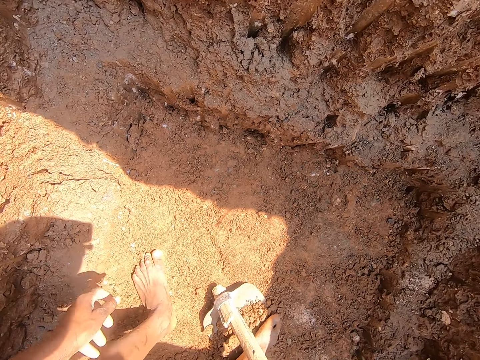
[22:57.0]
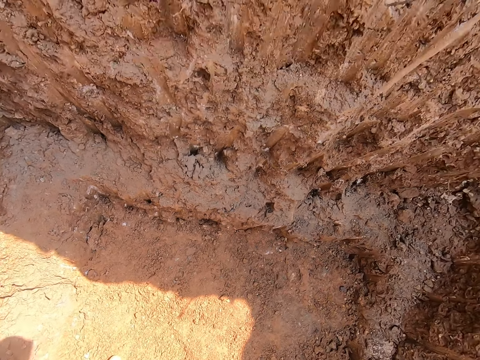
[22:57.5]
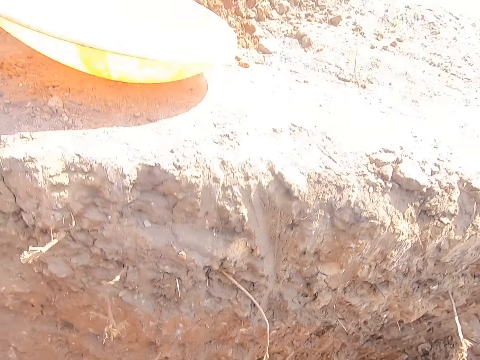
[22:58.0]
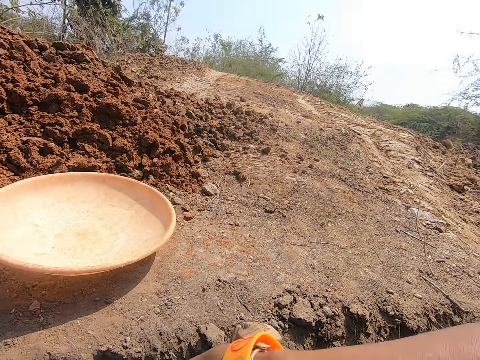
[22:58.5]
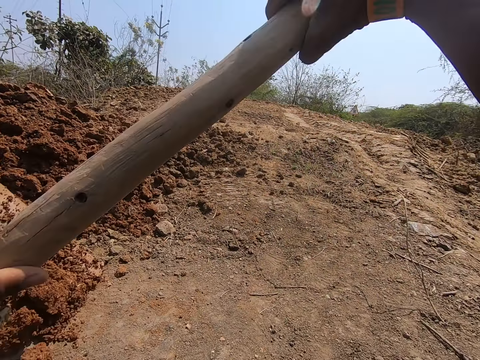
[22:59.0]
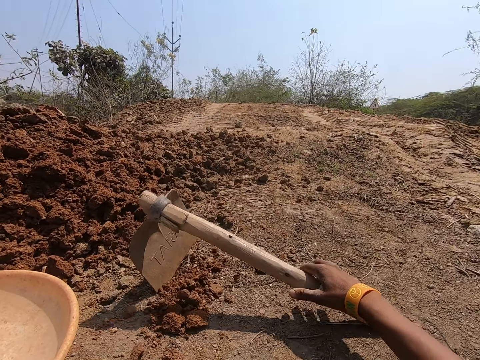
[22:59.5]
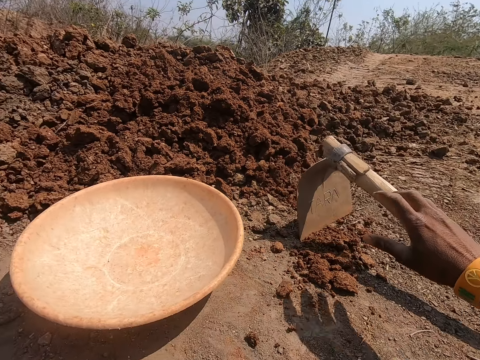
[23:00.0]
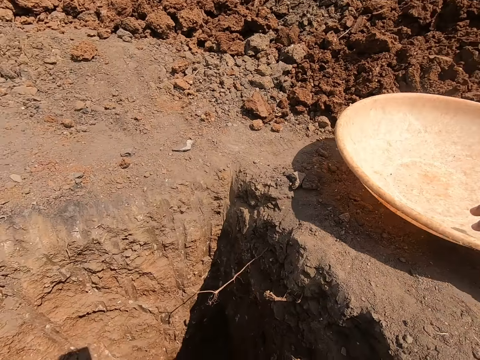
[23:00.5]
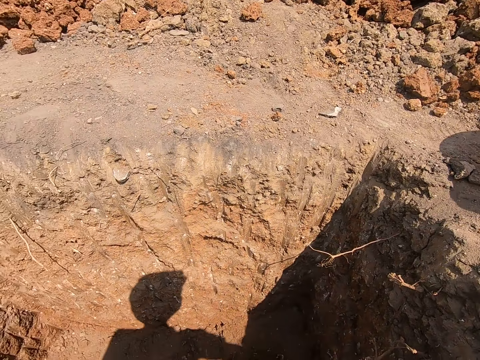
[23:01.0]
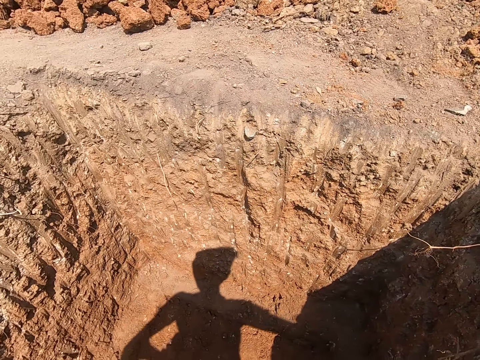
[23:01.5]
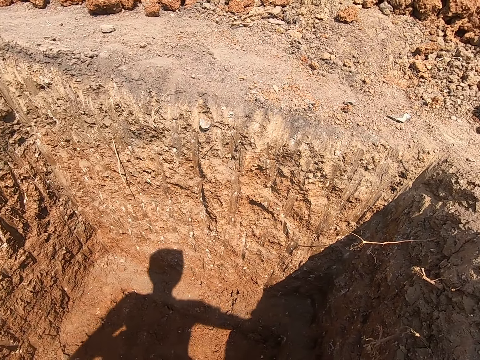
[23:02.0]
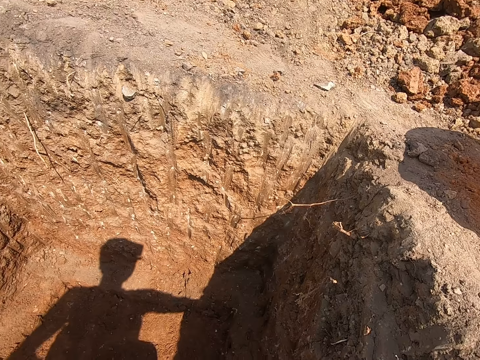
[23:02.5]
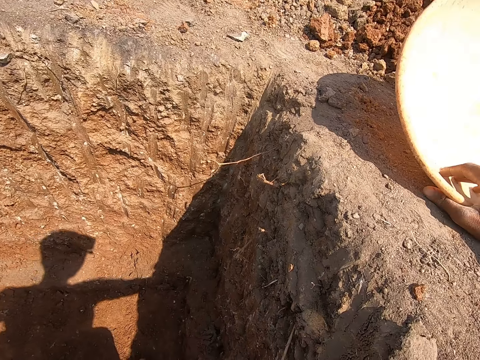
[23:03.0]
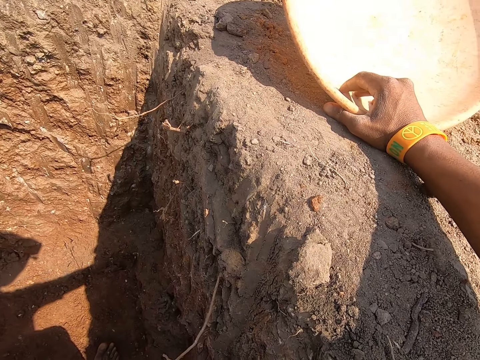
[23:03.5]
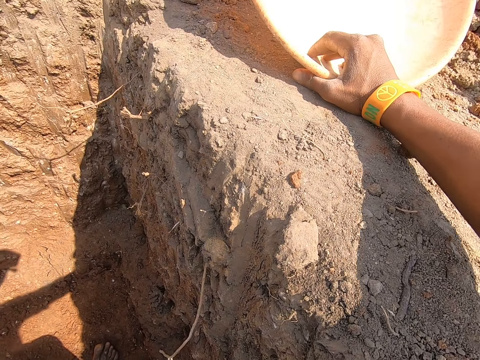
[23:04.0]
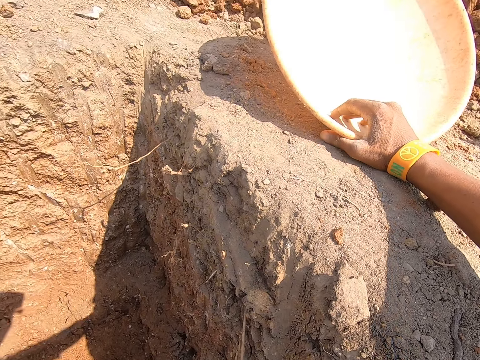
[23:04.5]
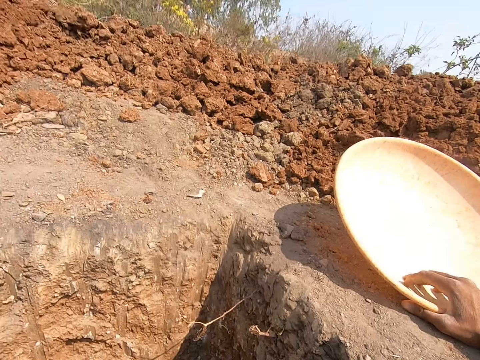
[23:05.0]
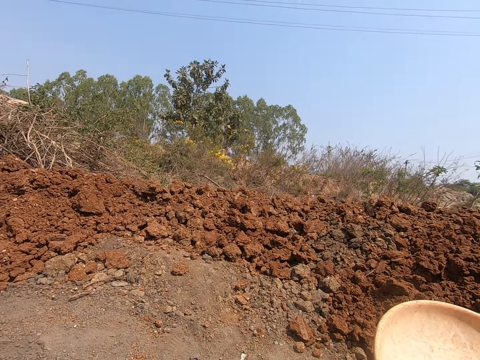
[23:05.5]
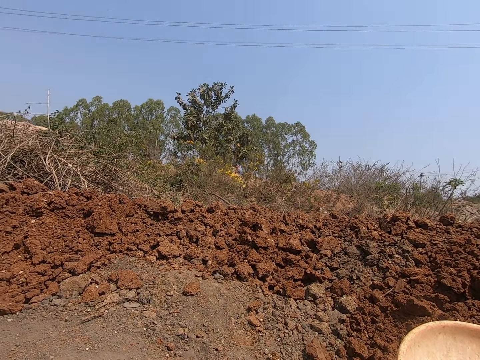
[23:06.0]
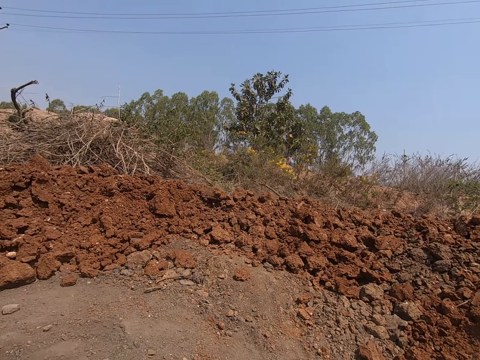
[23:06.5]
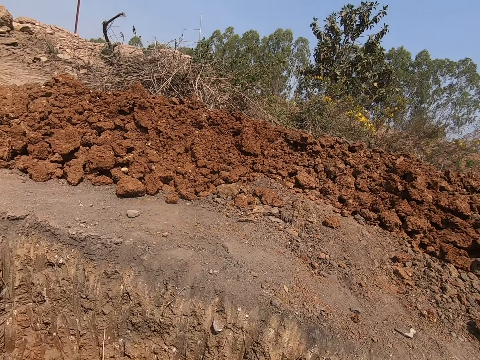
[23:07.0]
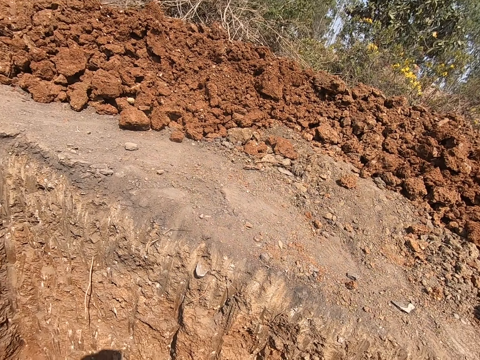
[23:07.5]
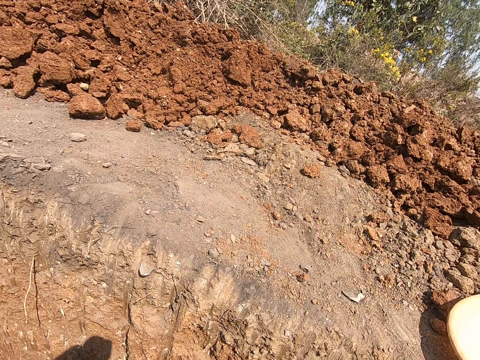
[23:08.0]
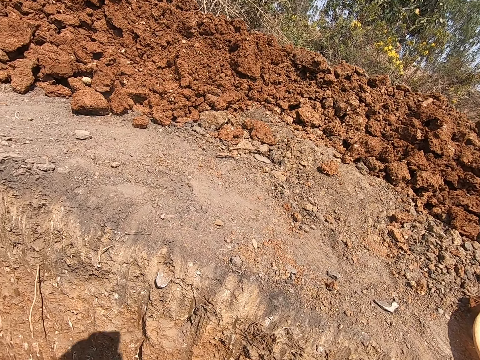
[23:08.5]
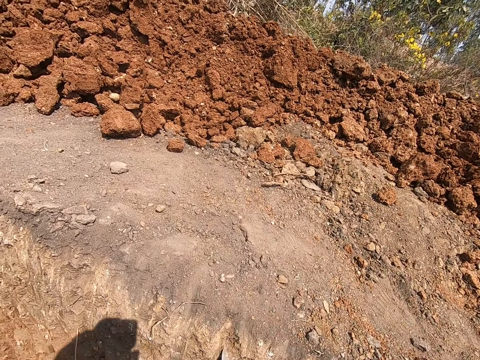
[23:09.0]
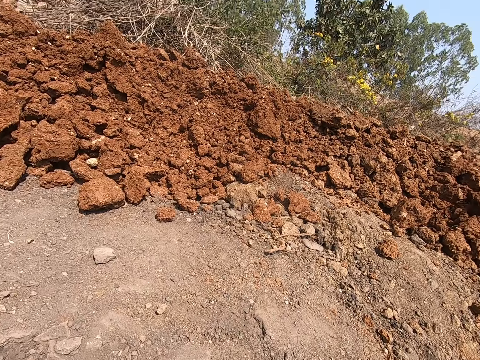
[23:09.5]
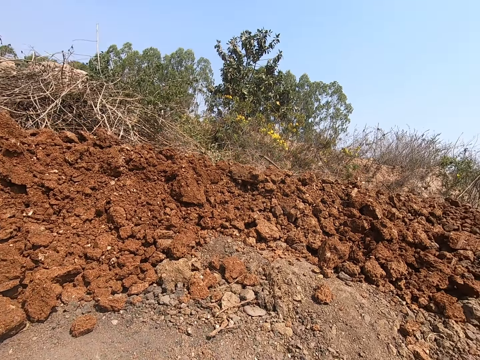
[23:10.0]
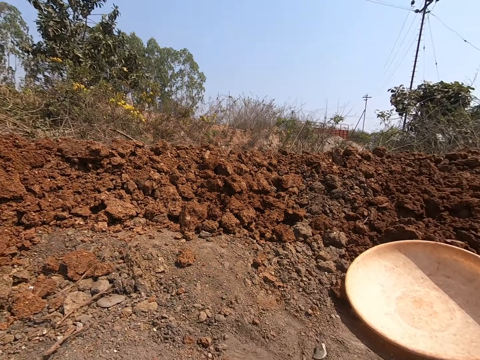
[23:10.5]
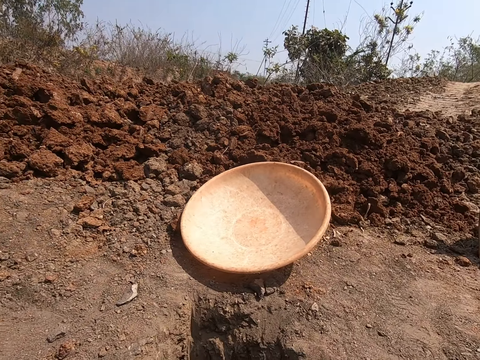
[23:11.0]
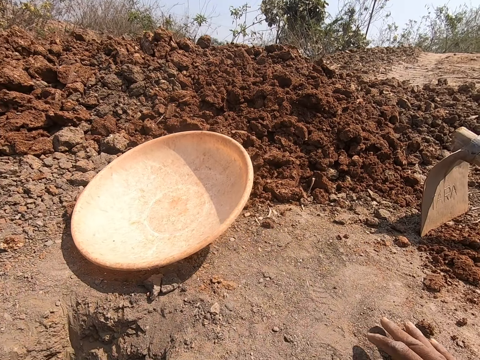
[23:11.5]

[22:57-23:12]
The camera wearer throws the sand in the hoe and the hoe on the ground with both hands. They are looking around.

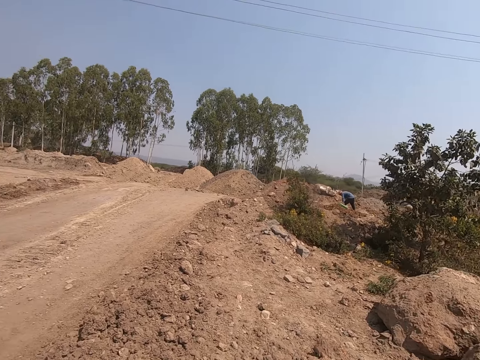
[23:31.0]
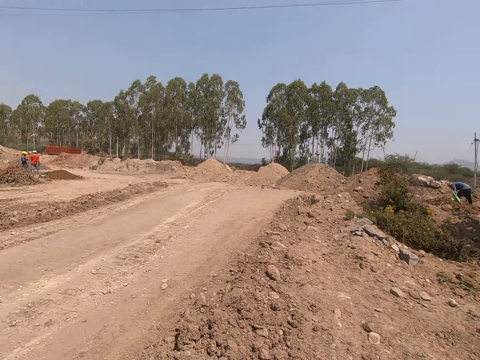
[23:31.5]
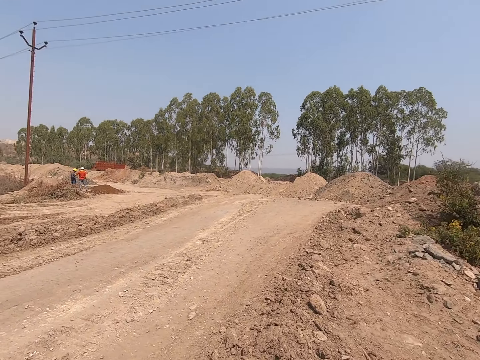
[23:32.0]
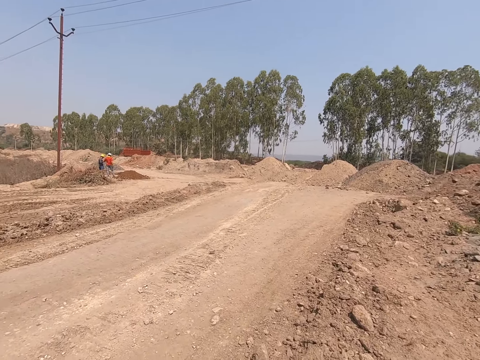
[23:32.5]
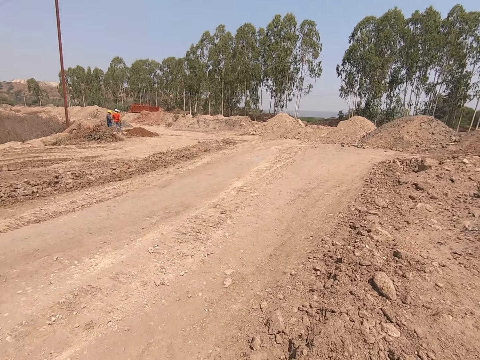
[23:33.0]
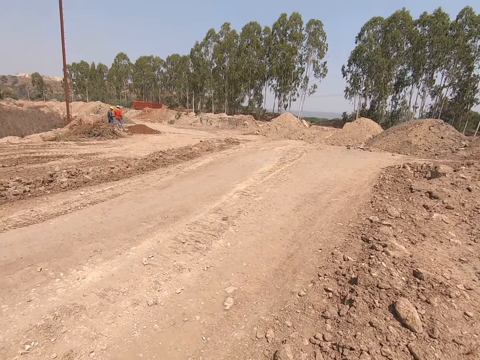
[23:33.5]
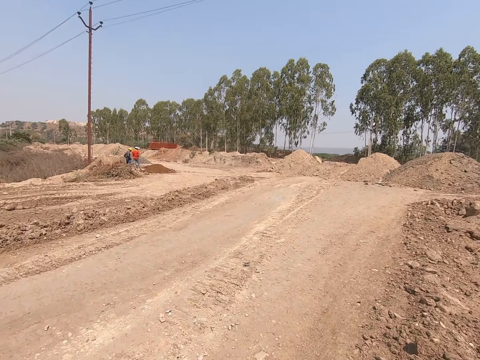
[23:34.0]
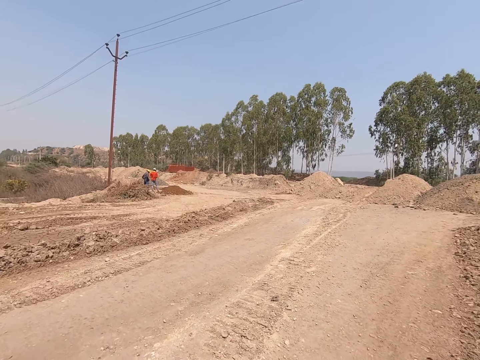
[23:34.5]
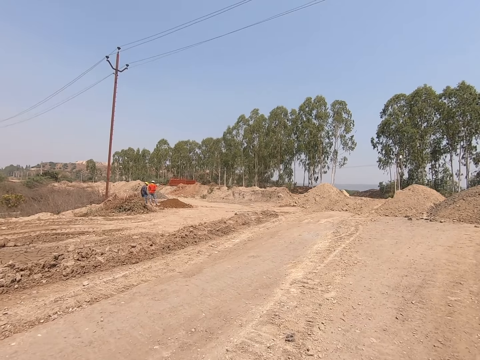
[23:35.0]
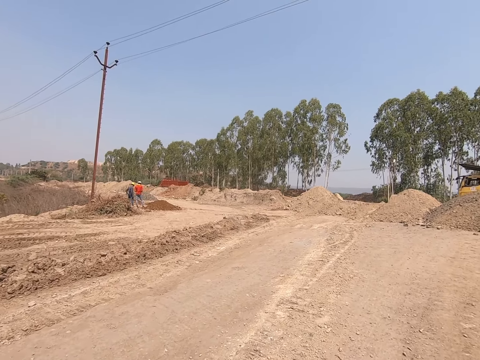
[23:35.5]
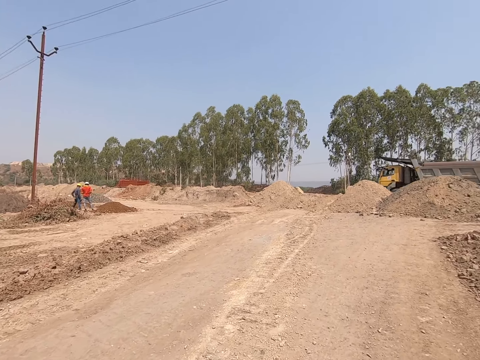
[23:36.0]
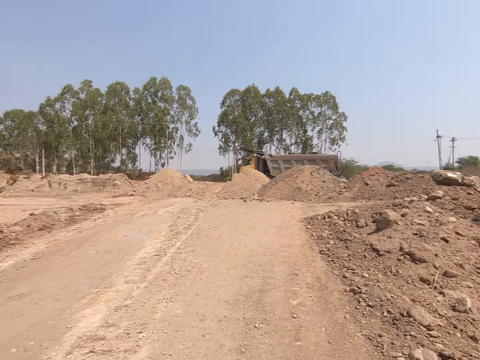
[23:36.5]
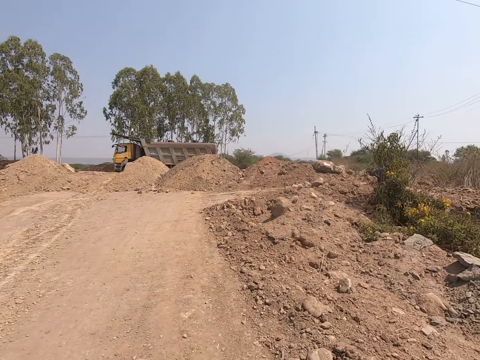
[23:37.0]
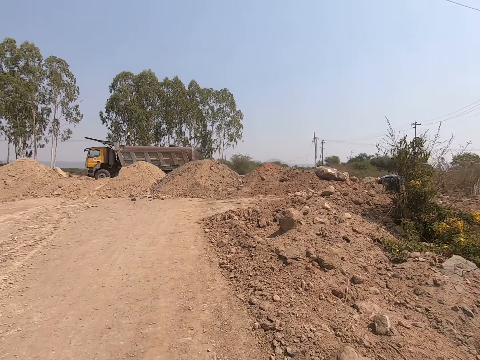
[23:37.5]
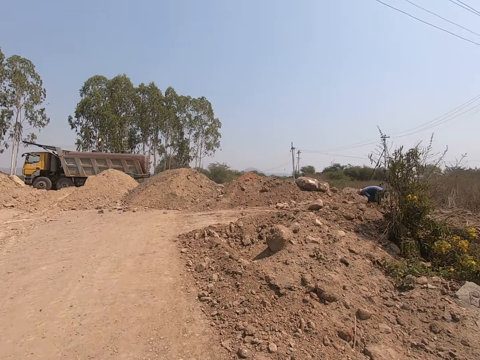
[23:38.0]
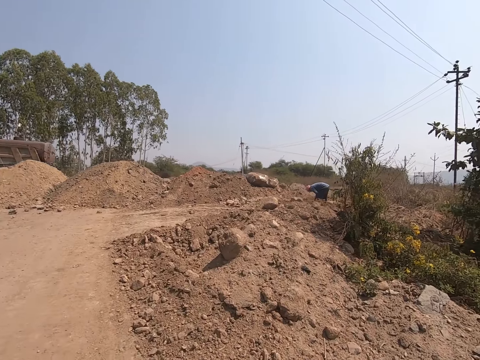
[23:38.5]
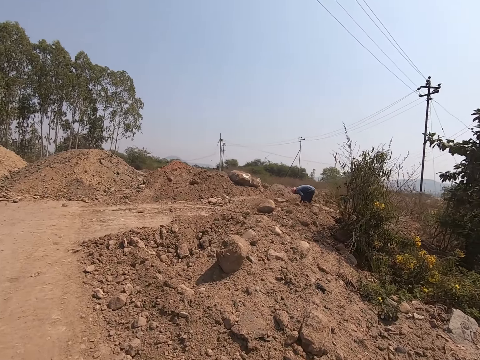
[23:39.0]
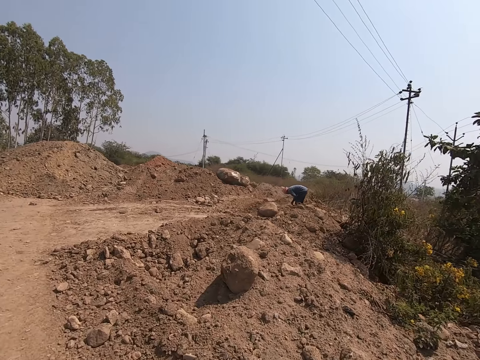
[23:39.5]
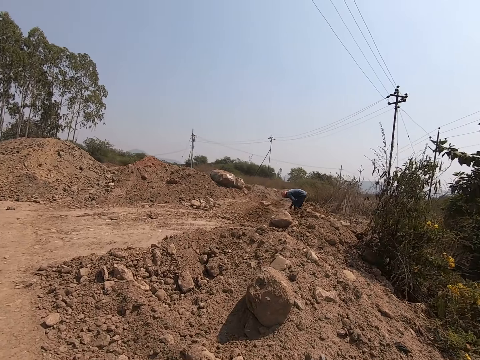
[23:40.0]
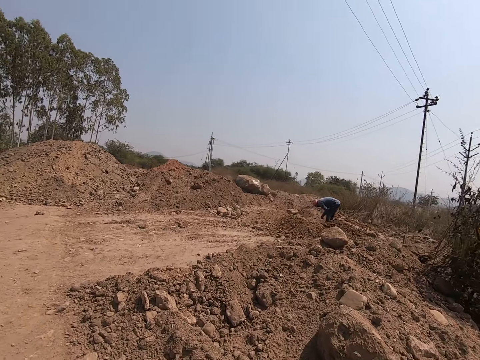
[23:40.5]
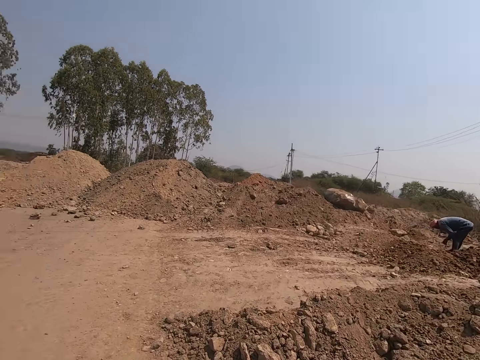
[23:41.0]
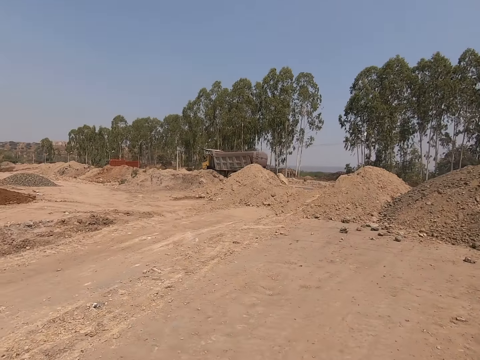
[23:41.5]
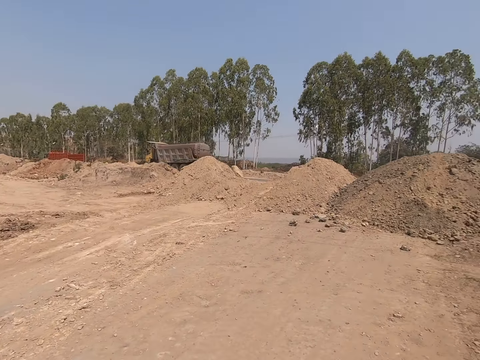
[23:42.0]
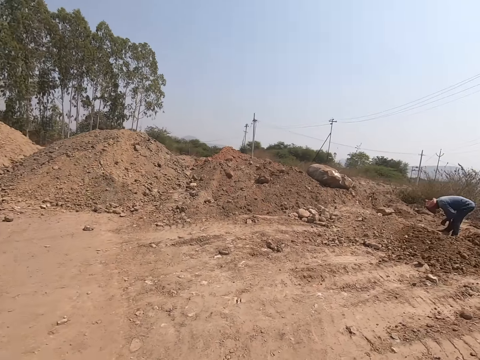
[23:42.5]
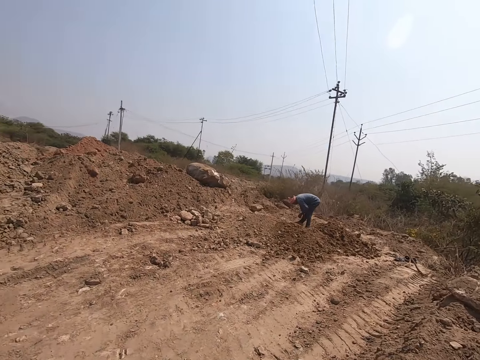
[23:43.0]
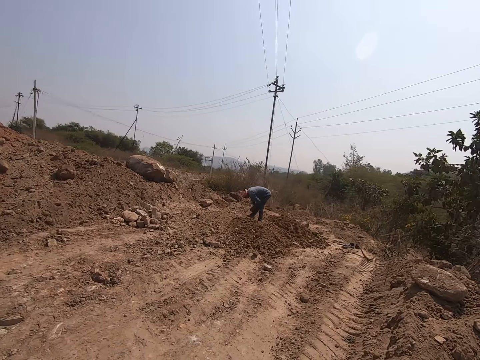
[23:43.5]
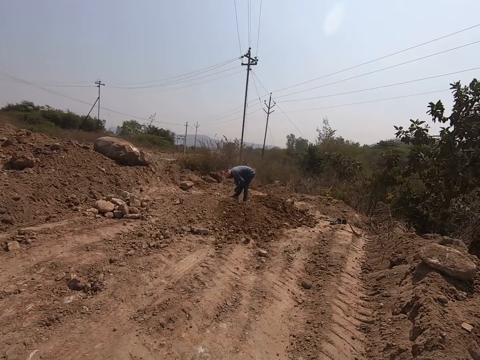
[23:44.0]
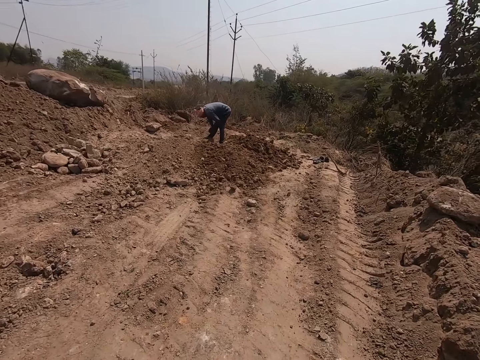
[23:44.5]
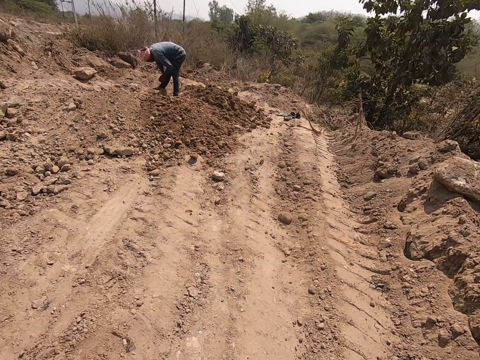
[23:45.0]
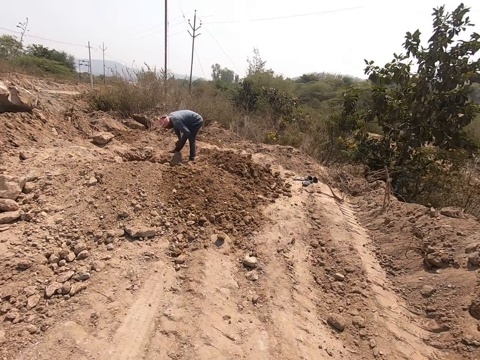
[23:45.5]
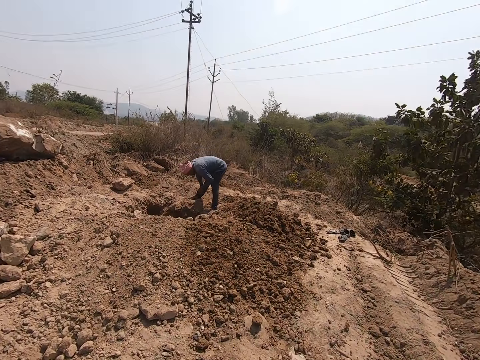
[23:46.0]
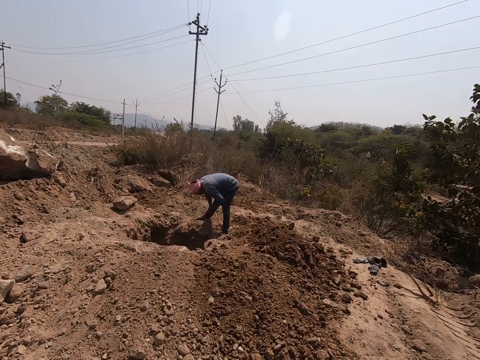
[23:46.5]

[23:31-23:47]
The camera wearer walks towards a man. They are walking around.
